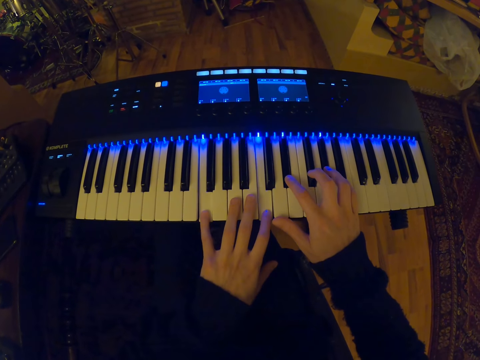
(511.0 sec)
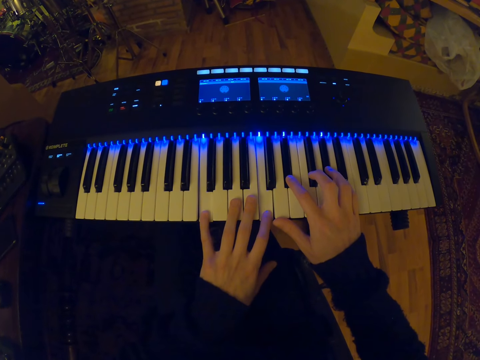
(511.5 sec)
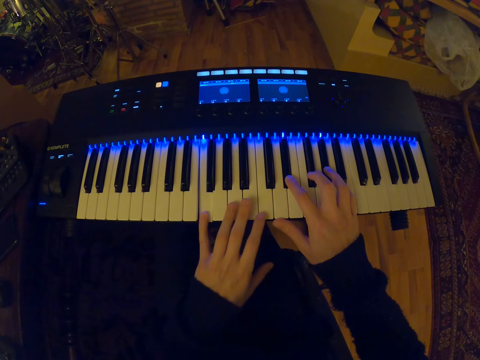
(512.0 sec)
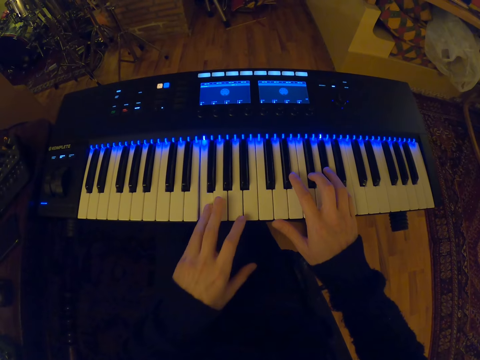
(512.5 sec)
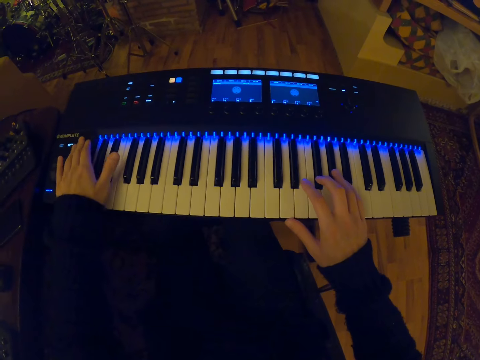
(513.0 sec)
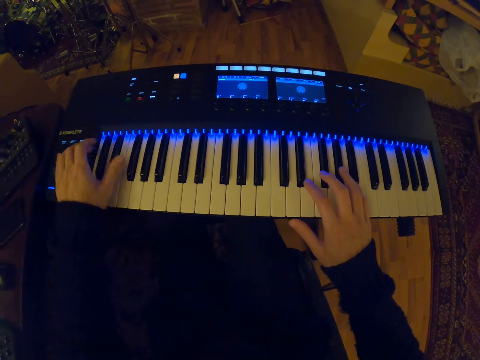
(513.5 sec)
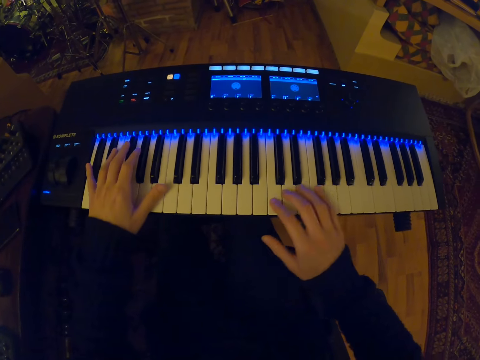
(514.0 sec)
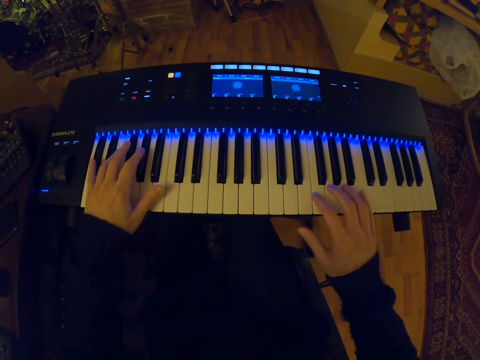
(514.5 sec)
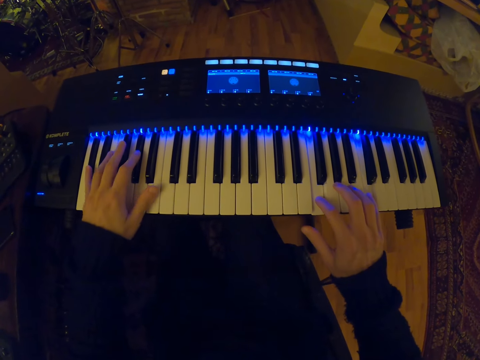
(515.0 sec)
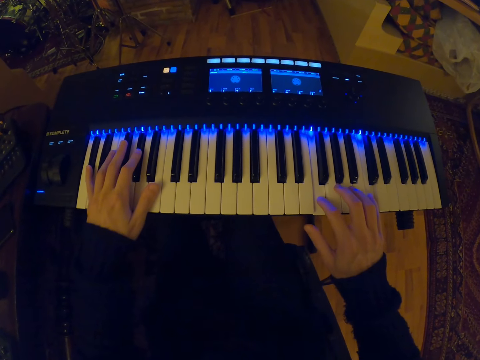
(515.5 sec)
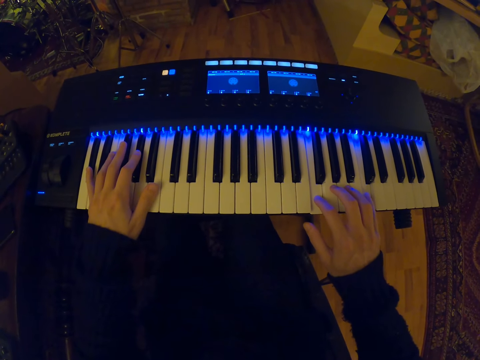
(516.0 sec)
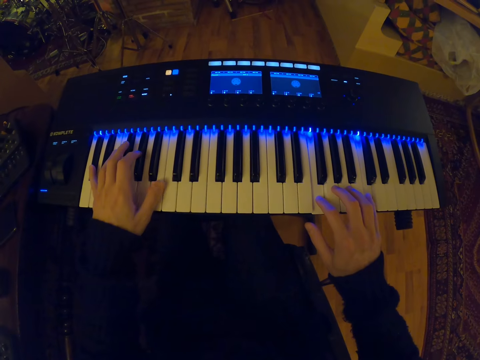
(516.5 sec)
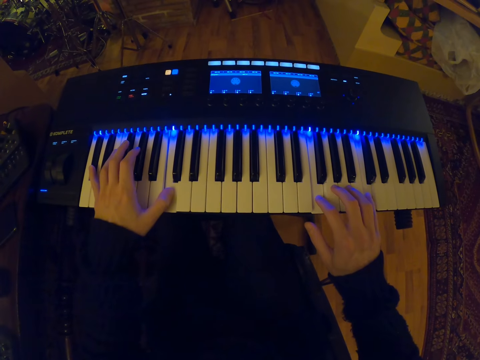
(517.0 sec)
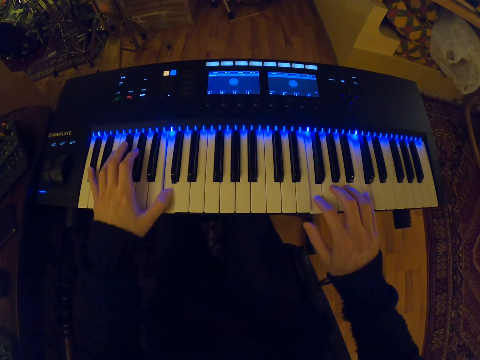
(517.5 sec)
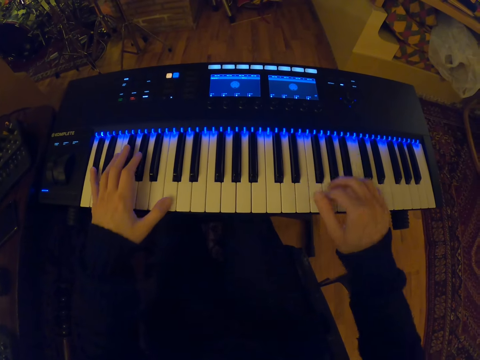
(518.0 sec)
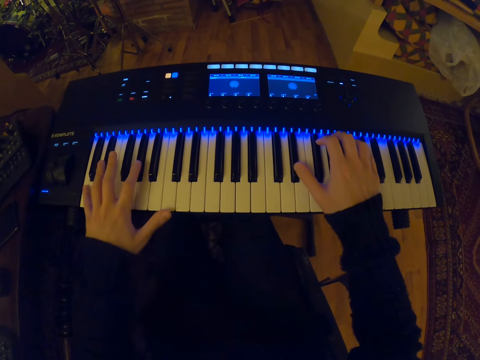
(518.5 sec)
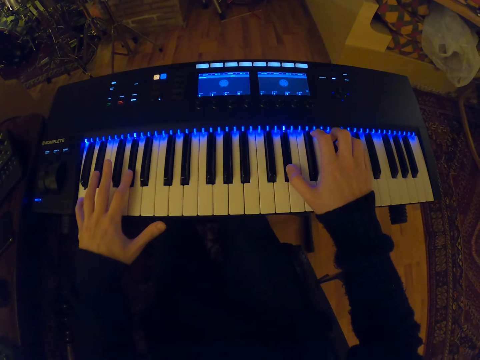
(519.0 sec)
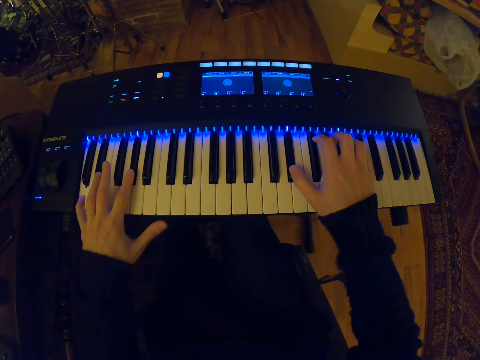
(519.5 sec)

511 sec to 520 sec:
The camera wearer taps a button on the piano with his left hand. He plays the piano on the piano stand with both hands.

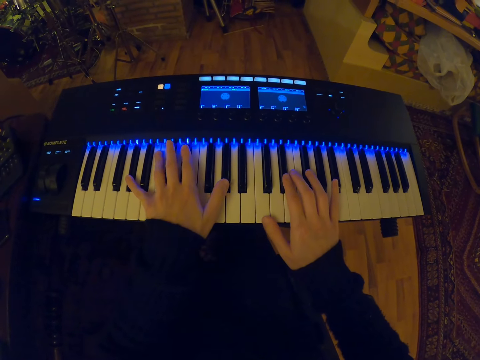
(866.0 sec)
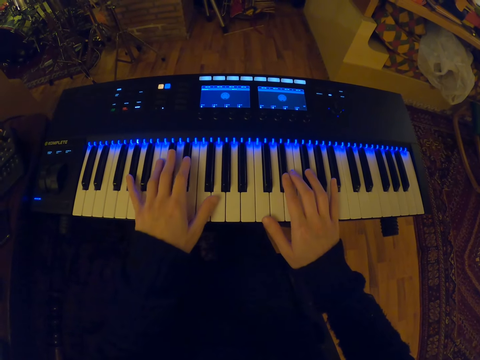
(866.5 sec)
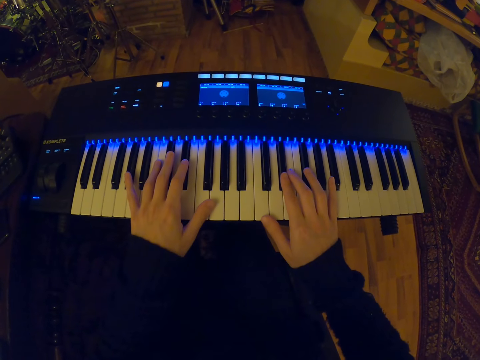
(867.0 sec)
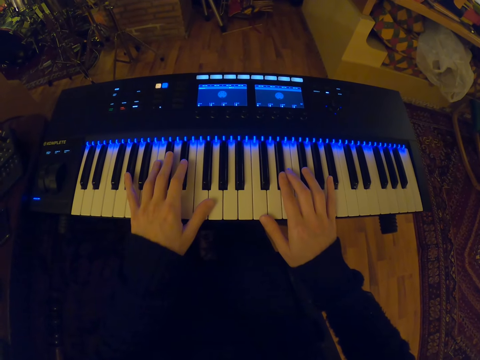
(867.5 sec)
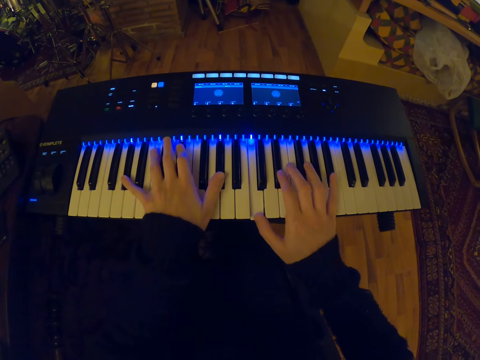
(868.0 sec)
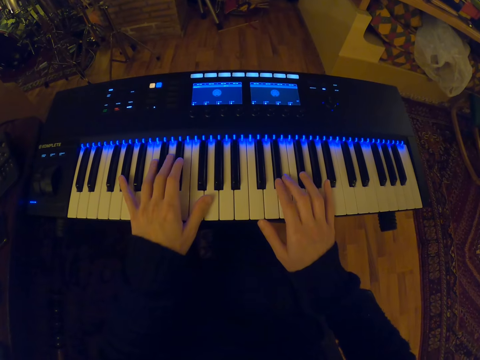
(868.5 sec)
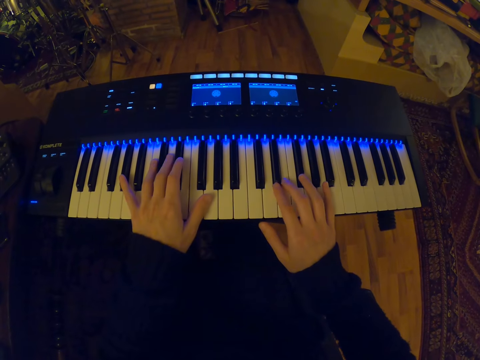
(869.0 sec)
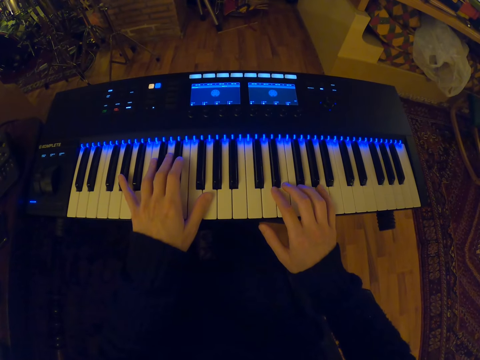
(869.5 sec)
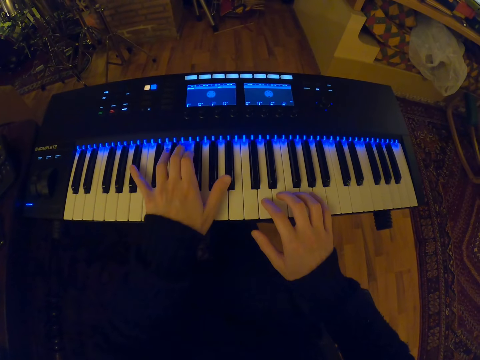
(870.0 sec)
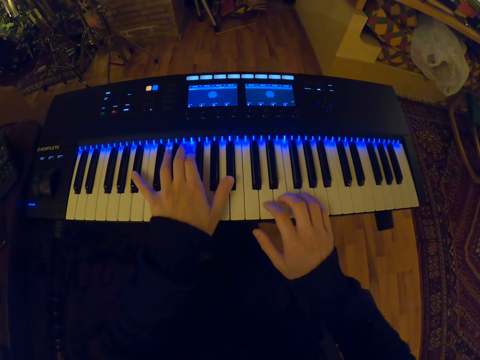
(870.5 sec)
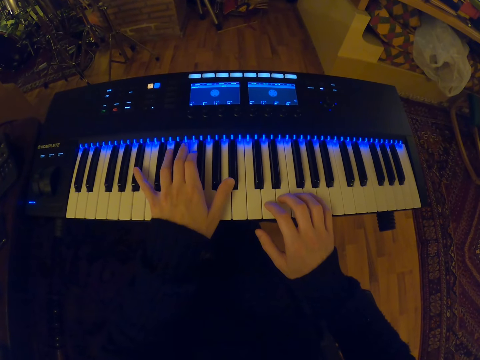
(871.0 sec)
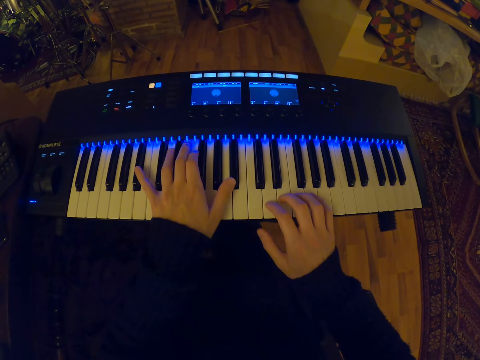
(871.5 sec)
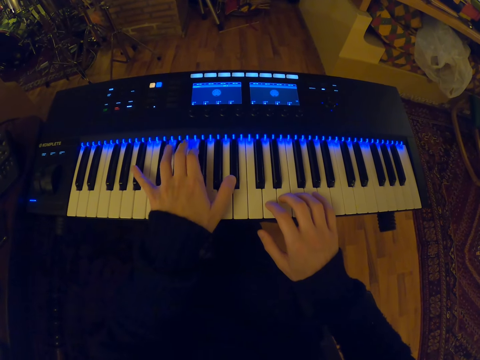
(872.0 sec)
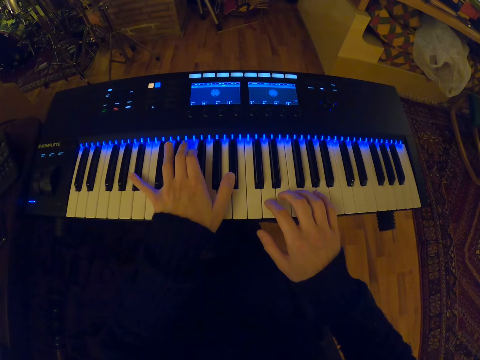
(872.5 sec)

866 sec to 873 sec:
The camera wearer plays the piano.

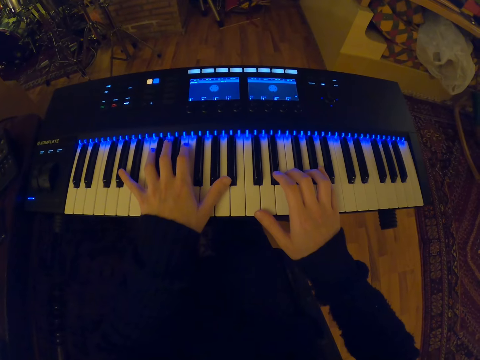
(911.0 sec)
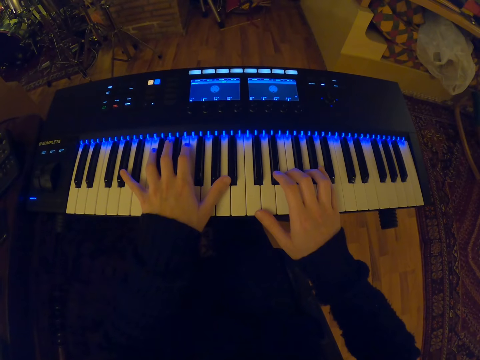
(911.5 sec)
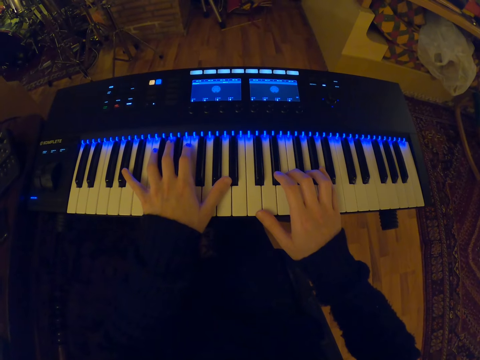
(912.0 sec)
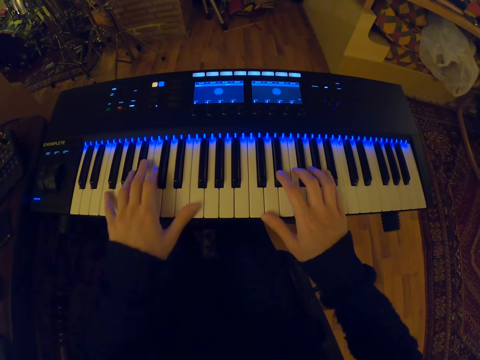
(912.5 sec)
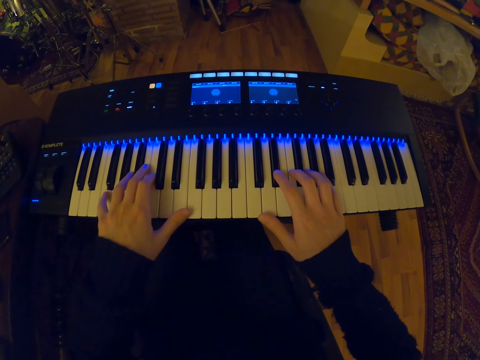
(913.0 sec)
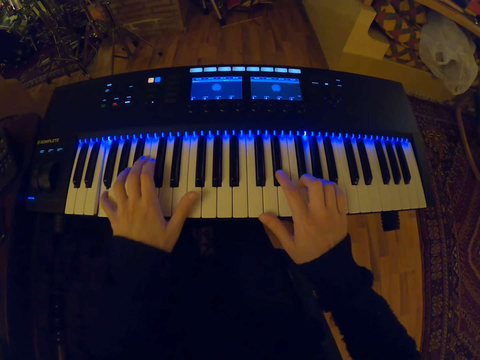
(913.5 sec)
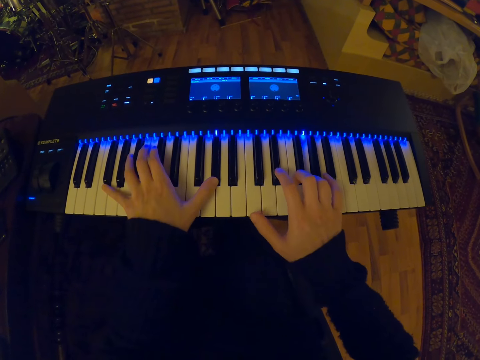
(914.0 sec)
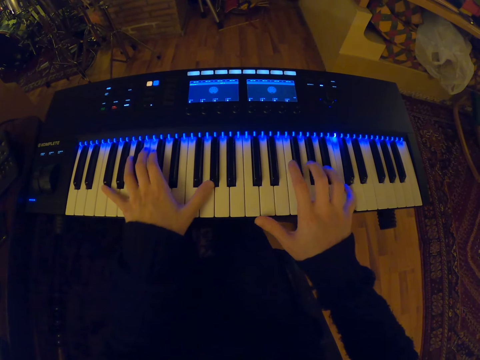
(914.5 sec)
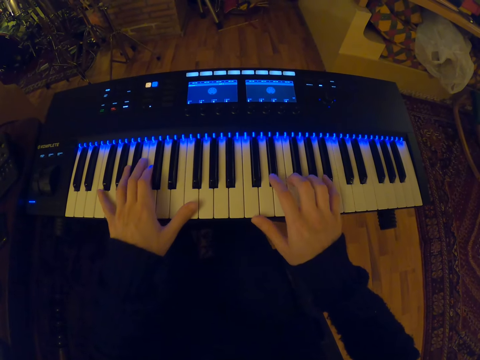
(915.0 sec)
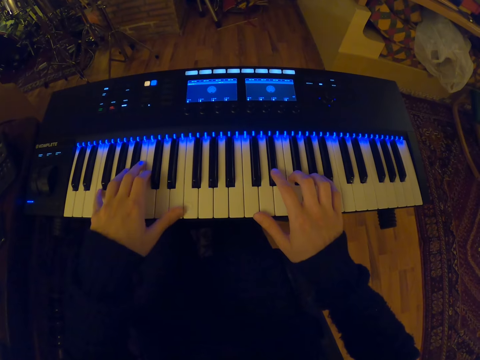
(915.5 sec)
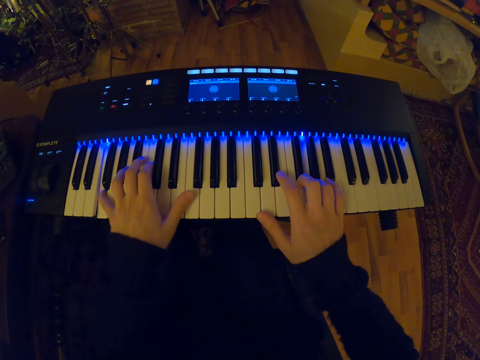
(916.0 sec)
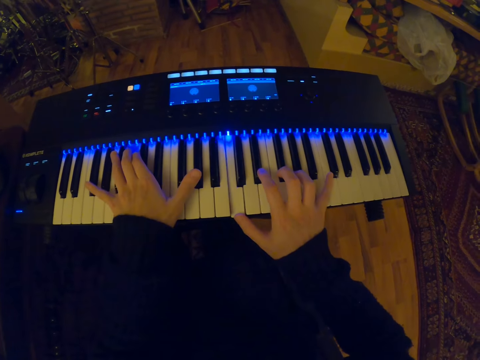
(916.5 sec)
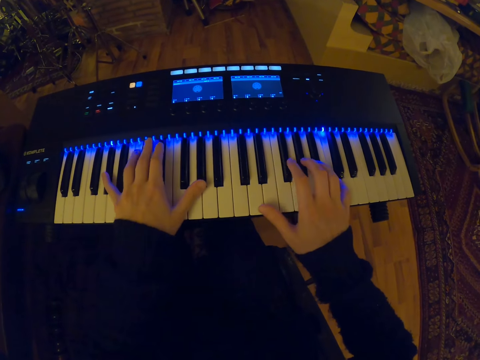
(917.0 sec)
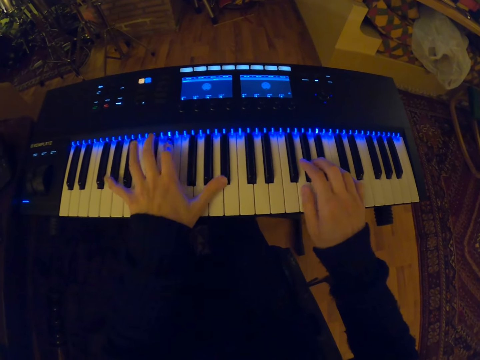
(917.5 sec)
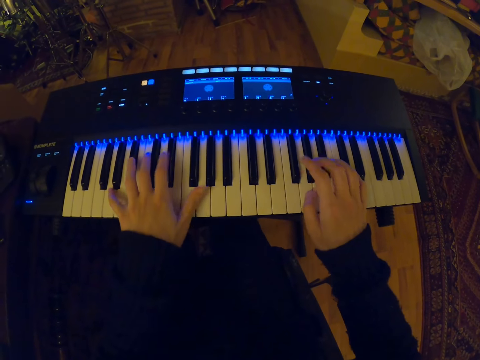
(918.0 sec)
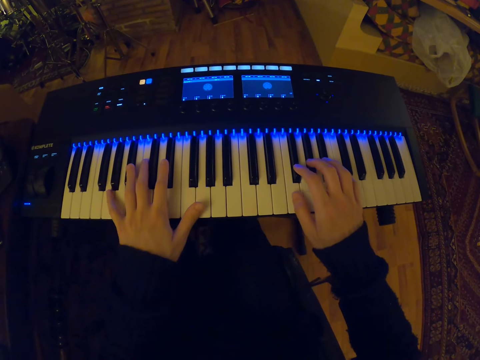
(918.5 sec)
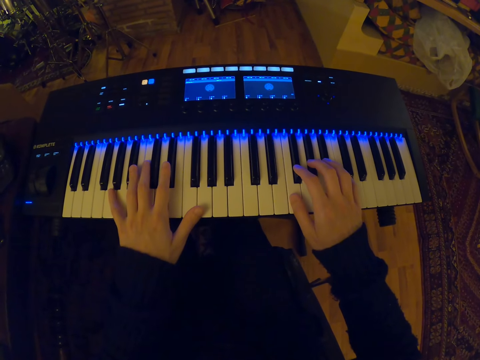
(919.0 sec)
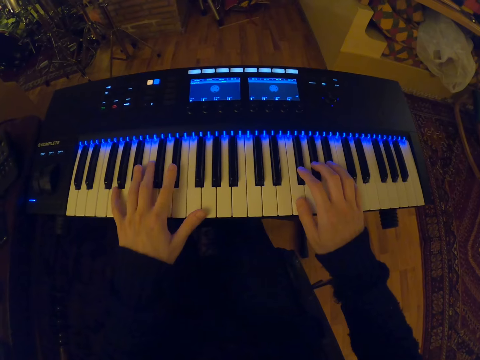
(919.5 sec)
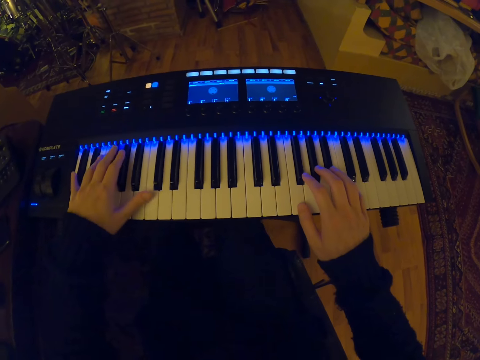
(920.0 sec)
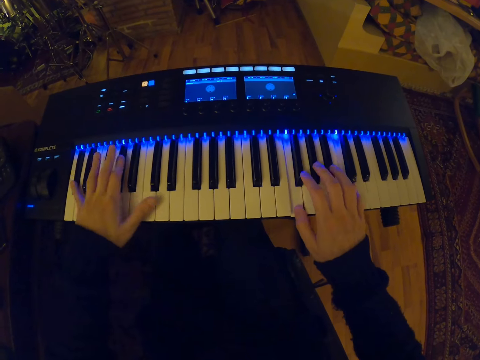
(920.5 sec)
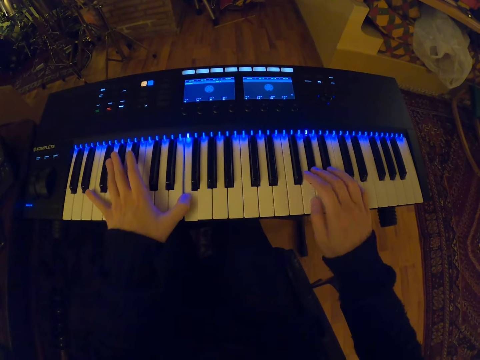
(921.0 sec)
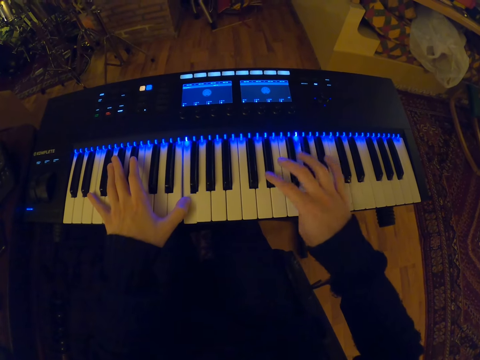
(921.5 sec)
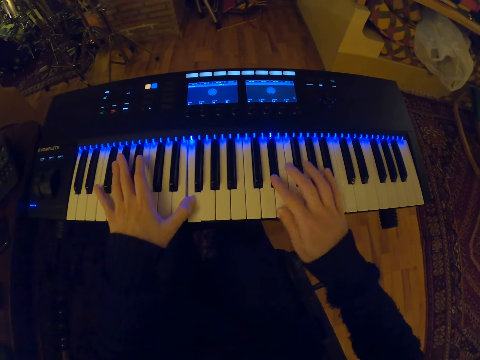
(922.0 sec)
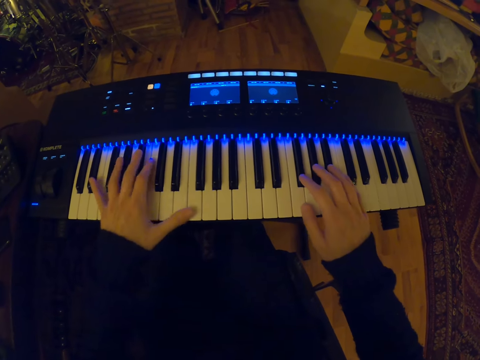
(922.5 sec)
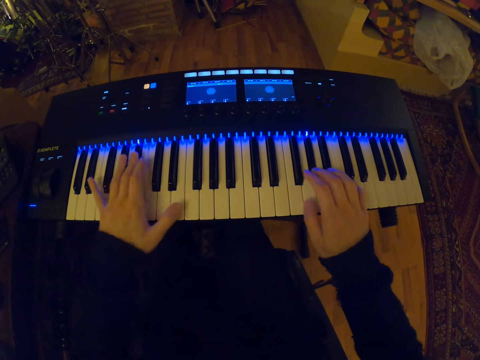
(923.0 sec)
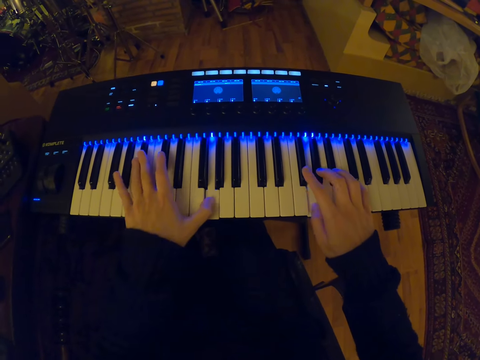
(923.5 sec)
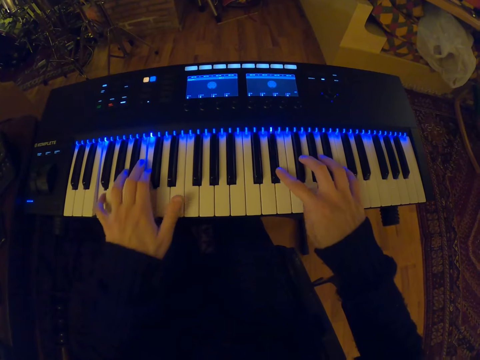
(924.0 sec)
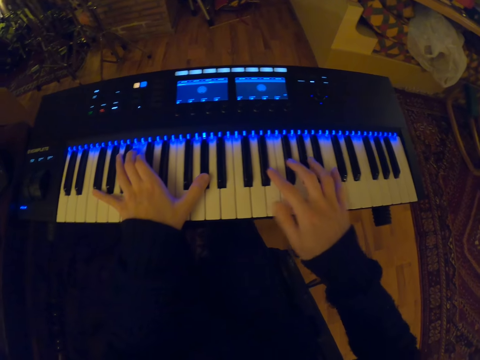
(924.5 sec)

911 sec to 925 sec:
The camera wearer plays the piano. They play the piano again.
